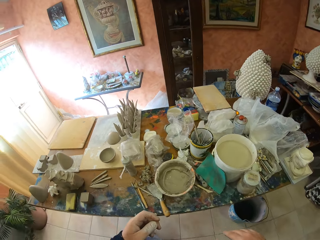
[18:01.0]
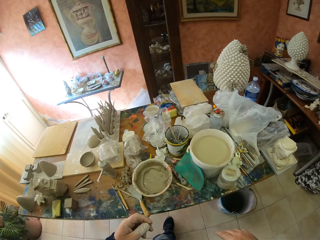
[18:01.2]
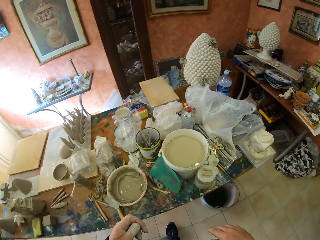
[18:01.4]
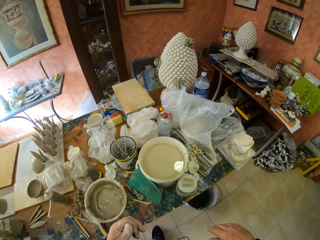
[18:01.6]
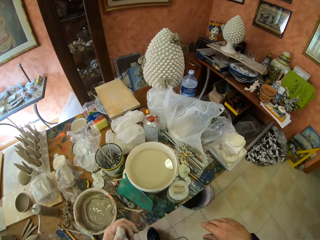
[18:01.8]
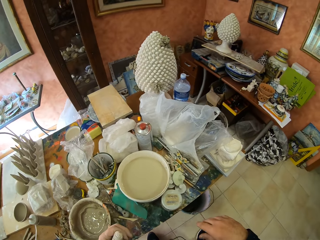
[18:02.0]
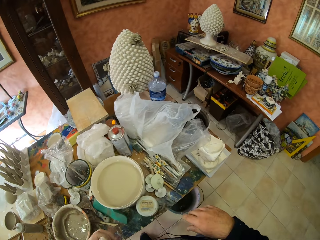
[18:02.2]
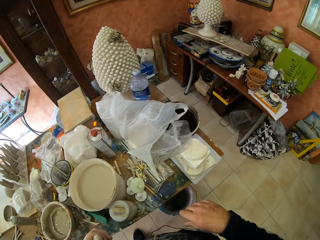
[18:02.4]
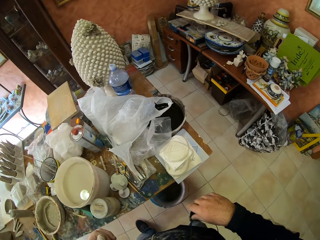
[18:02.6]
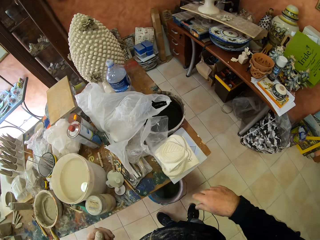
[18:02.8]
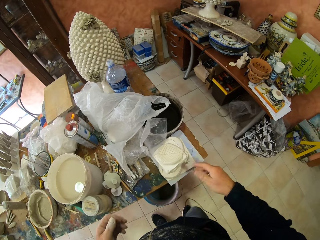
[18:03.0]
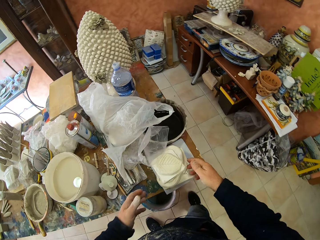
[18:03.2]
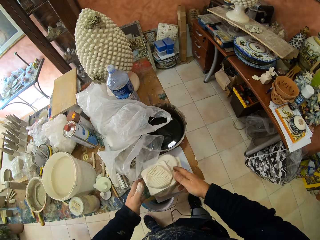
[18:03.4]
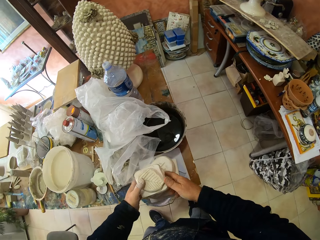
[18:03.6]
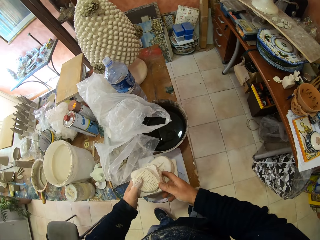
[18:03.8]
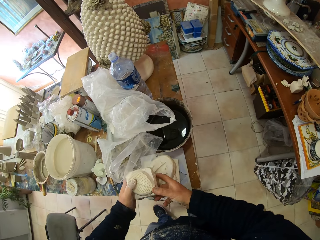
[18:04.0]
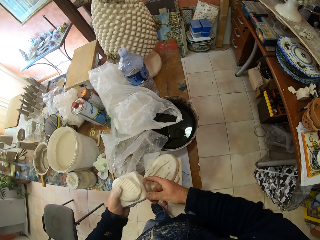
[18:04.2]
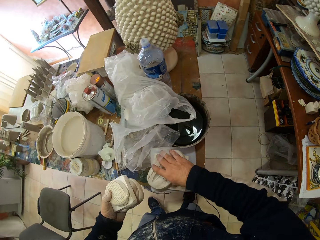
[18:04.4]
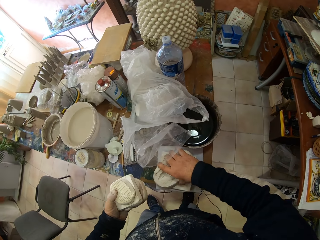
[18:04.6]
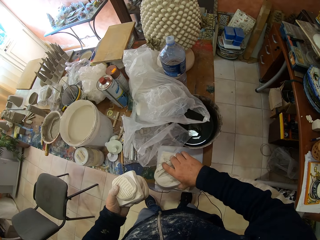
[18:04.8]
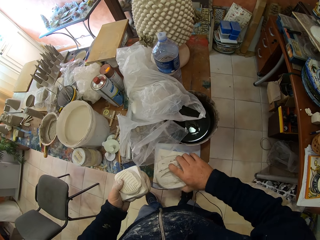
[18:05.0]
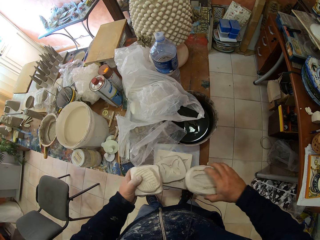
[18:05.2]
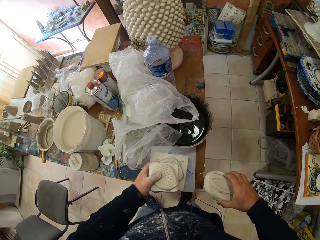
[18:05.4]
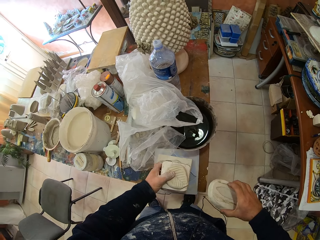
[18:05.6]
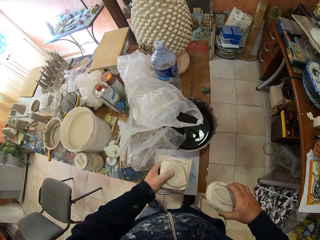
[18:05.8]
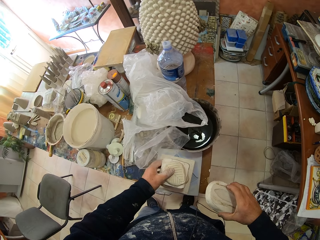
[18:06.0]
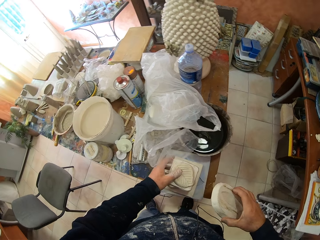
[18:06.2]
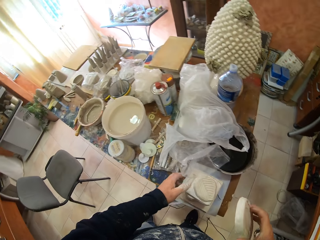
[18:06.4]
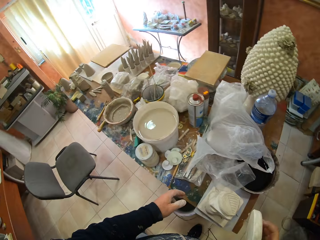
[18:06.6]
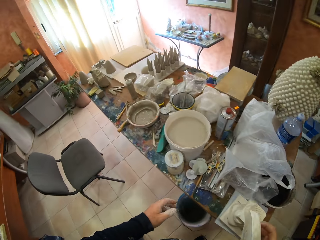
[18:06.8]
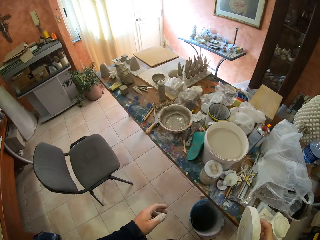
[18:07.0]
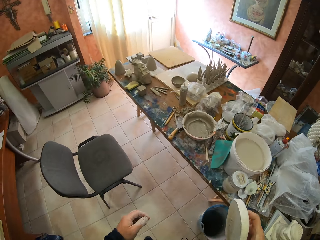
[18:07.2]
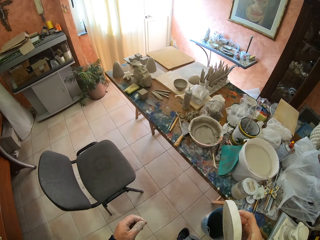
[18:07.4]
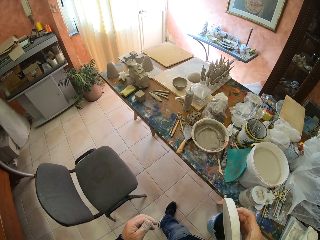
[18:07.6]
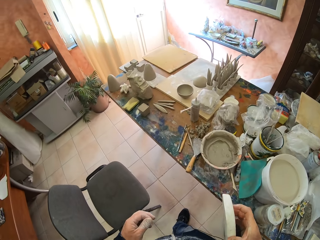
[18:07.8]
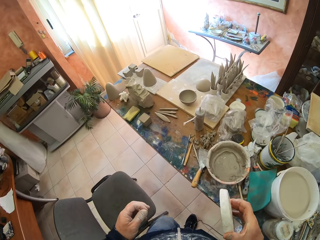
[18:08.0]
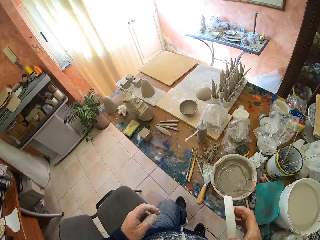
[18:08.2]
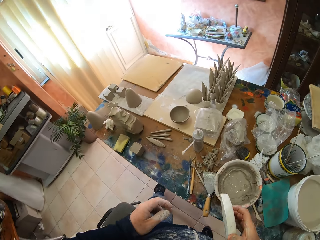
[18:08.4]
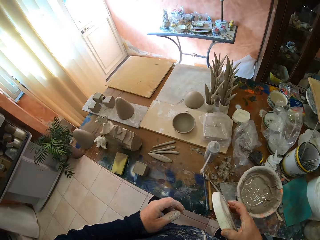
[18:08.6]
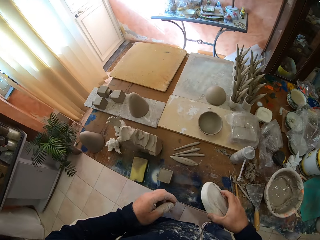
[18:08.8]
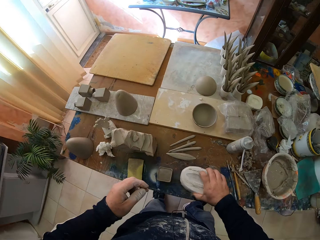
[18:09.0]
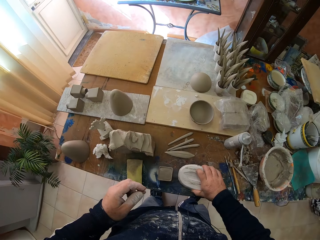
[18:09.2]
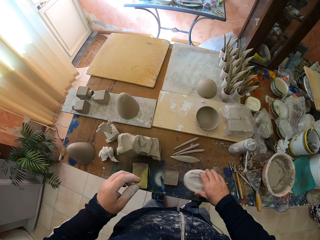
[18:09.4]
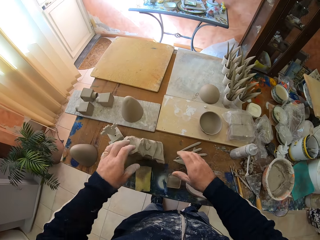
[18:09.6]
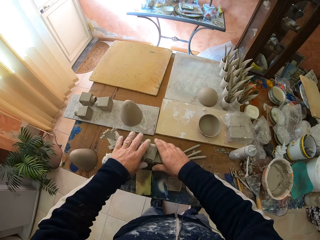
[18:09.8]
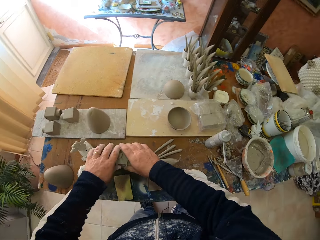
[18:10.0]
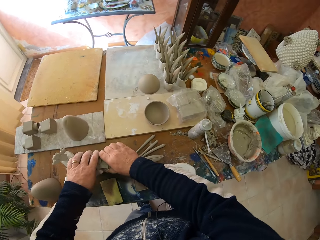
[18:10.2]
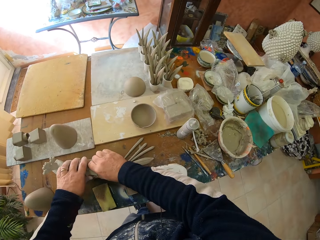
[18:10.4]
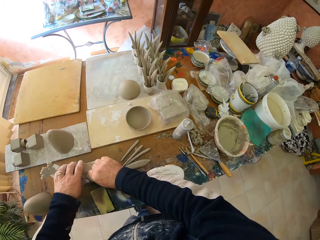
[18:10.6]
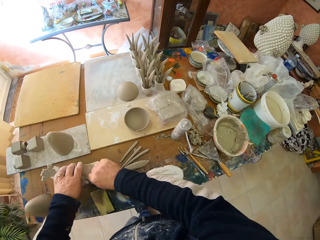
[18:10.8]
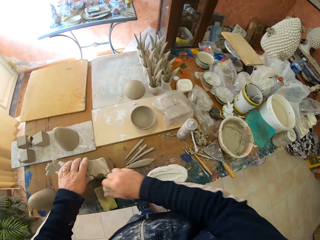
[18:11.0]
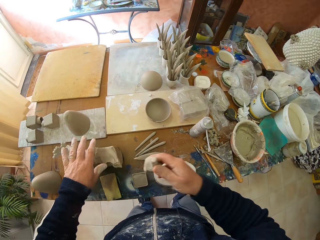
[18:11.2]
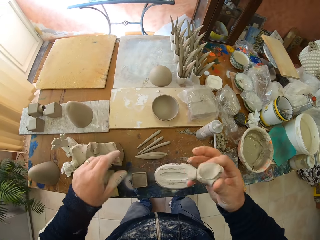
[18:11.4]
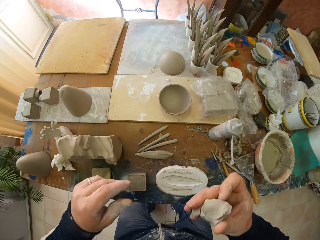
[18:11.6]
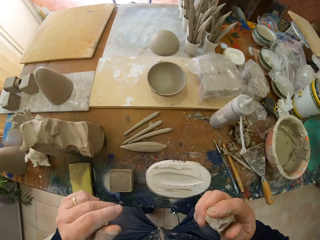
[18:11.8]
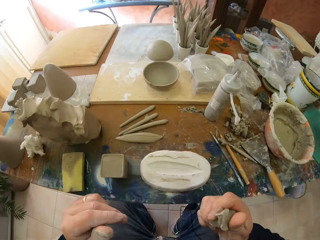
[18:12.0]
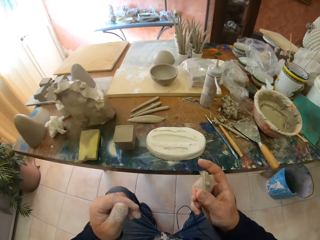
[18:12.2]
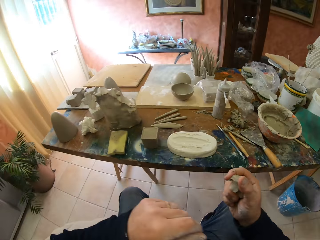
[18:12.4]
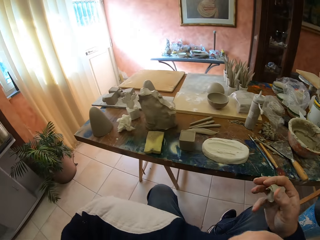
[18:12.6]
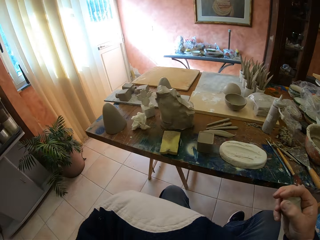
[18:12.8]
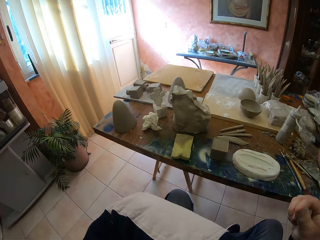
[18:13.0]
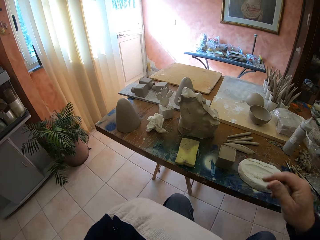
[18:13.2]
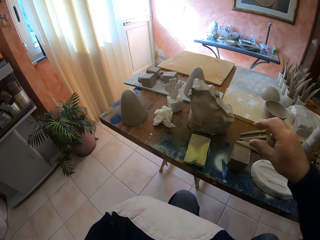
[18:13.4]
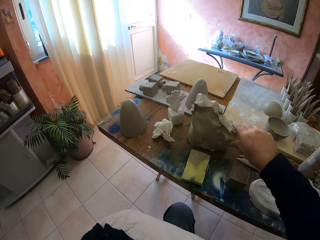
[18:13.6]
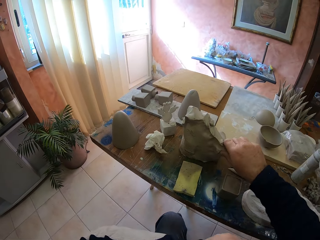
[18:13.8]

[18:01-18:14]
The camera wearer picks up a sculpt. They put the sculpt on the table. They pick up some clay.

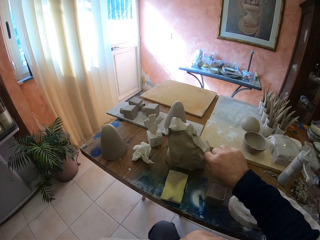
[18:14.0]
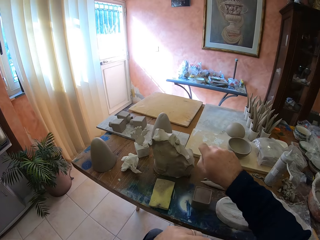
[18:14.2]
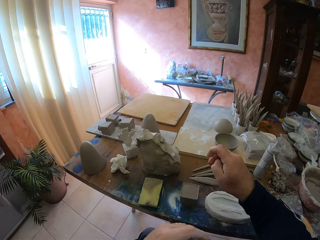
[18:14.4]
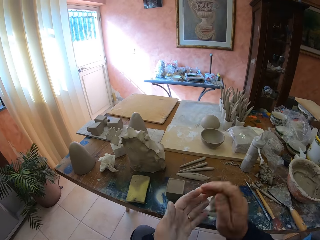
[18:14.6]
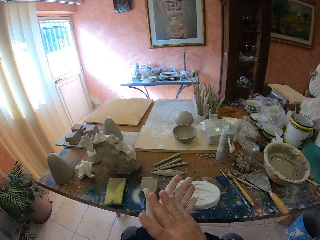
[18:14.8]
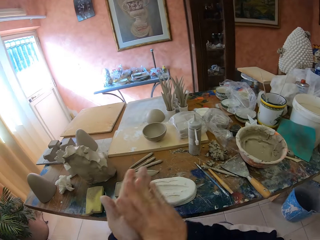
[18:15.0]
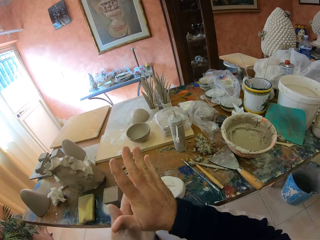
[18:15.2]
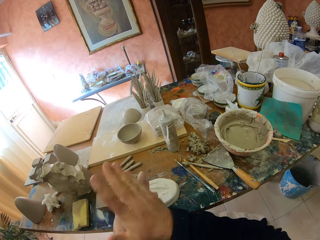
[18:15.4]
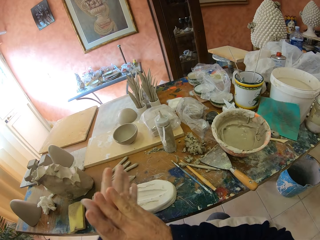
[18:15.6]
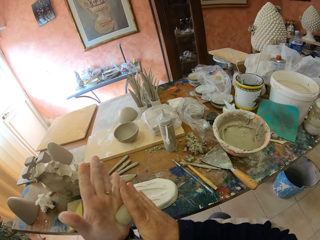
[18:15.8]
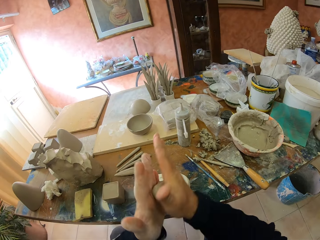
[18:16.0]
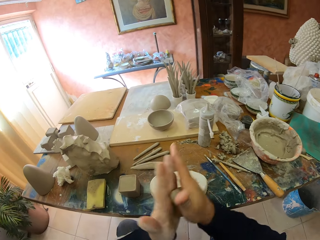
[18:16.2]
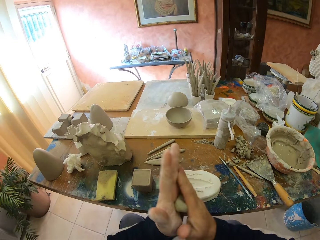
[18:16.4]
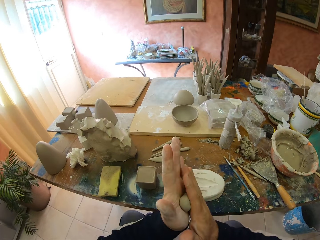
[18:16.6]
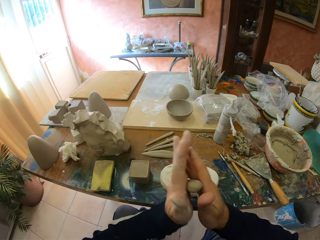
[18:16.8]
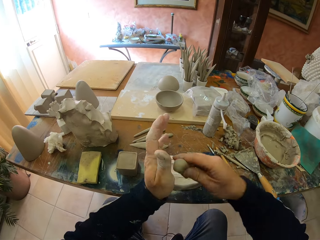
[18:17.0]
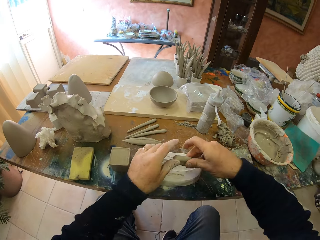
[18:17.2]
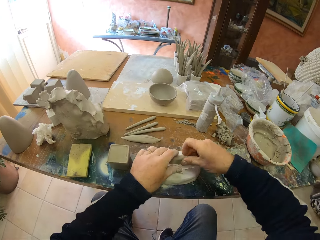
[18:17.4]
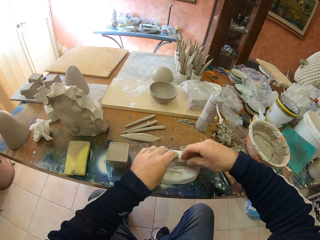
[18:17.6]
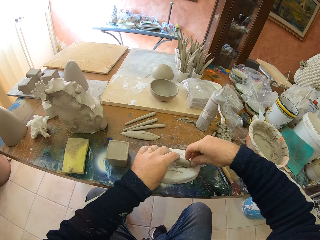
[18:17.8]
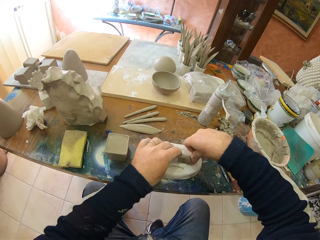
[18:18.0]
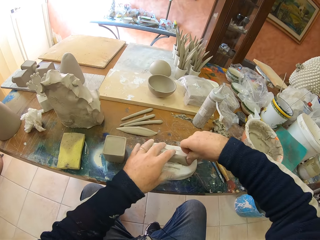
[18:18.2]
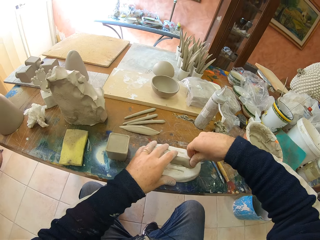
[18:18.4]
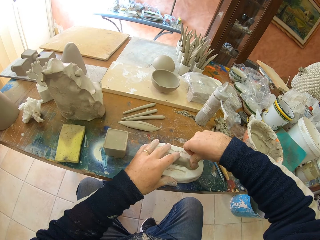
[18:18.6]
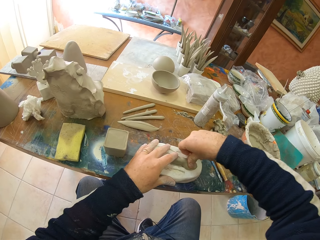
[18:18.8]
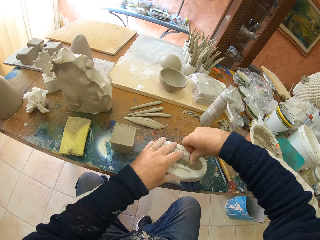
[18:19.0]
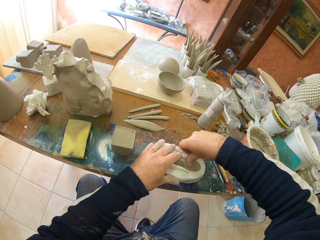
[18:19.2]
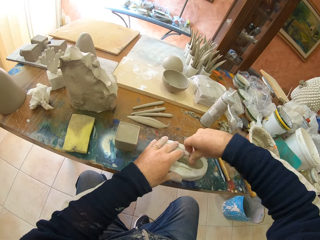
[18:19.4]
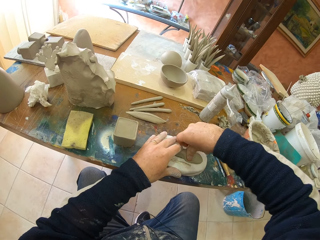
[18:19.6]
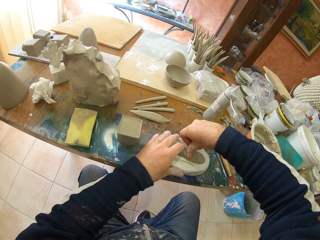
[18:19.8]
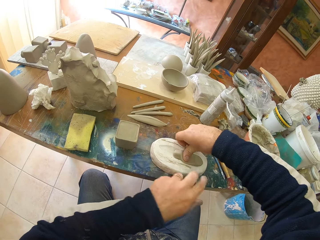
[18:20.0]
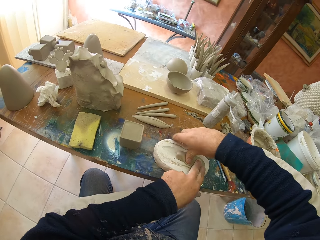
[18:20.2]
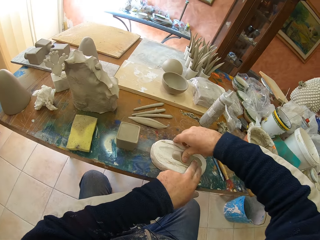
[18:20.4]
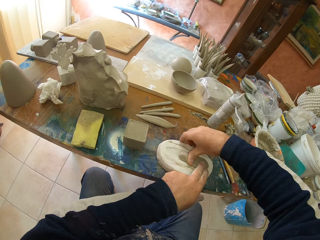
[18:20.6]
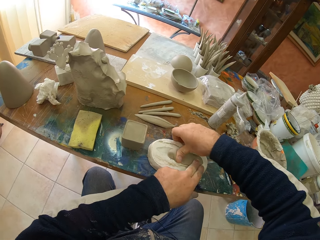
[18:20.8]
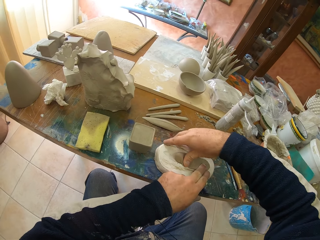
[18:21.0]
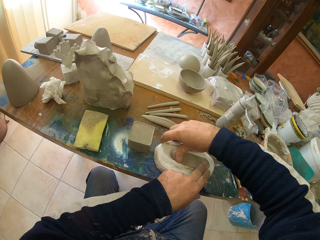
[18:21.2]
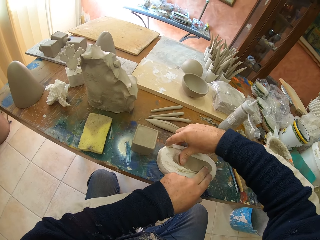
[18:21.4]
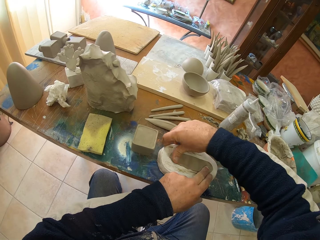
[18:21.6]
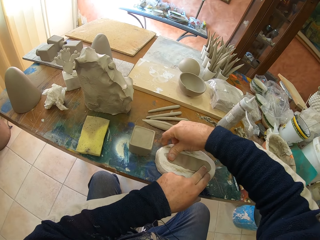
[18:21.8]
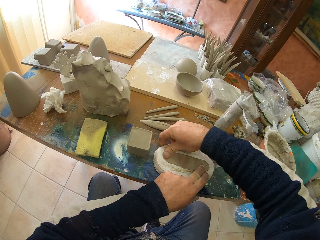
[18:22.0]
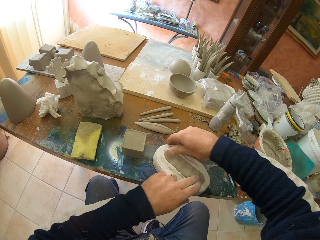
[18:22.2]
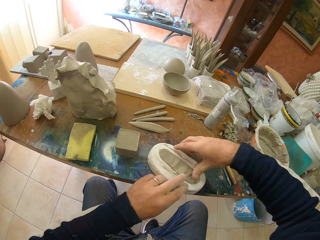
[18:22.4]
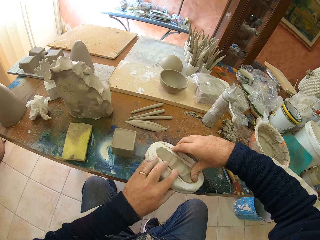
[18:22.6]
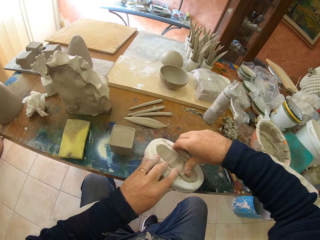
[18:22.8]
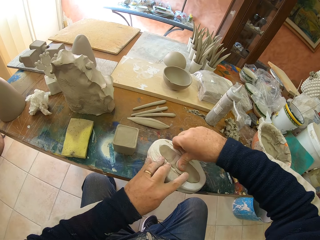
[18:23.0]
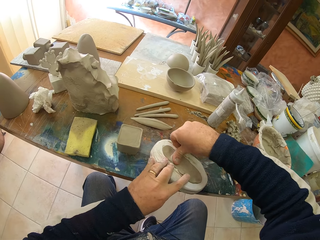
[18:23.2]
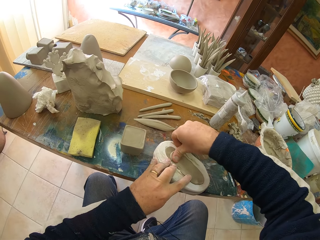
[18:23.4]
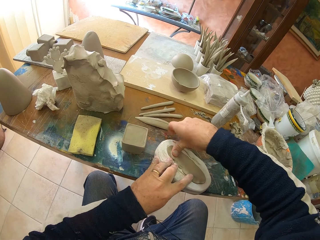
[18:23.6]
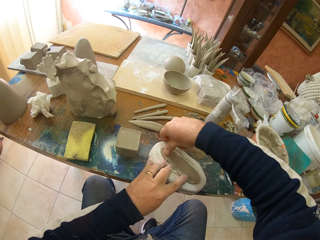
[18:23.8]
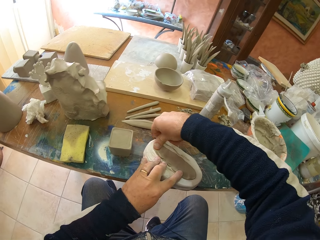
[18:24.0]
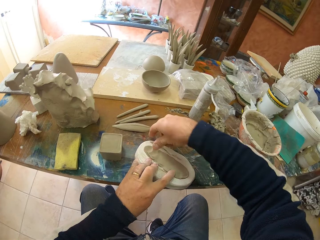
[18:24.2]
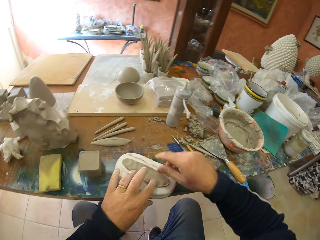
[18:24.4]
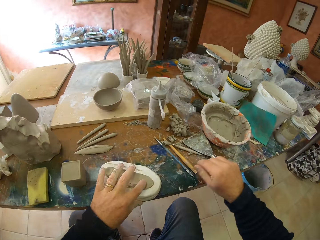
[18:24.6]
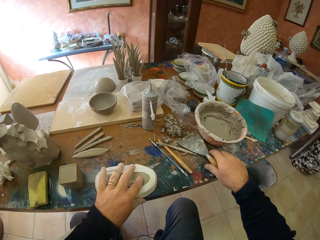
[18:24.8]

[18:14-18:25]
The camera wearer molds the clay. They put the molding clay on the sculpture.
